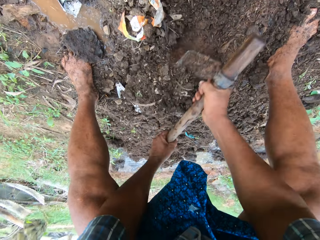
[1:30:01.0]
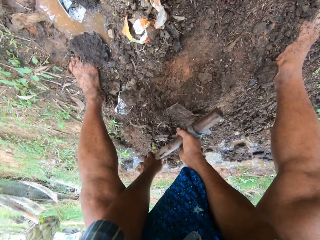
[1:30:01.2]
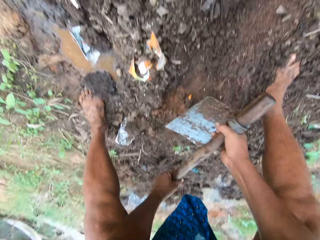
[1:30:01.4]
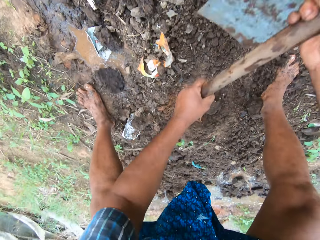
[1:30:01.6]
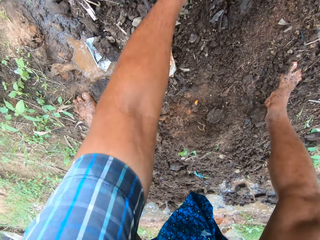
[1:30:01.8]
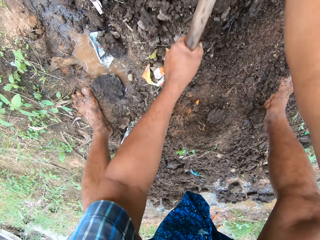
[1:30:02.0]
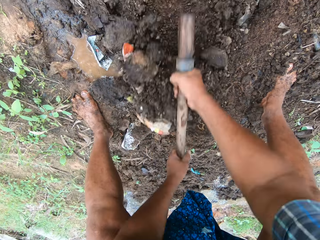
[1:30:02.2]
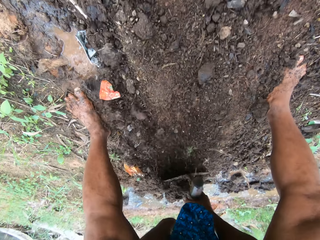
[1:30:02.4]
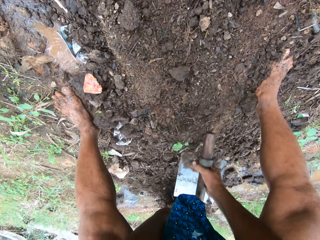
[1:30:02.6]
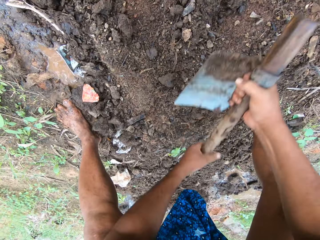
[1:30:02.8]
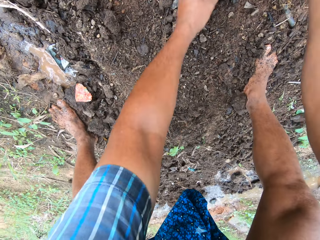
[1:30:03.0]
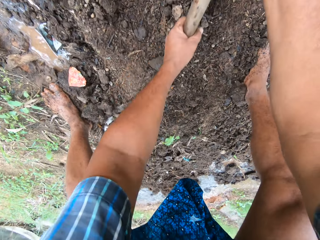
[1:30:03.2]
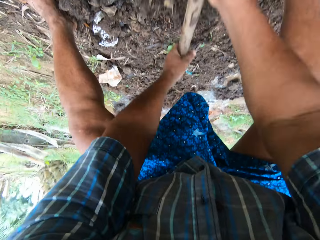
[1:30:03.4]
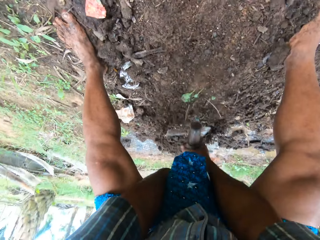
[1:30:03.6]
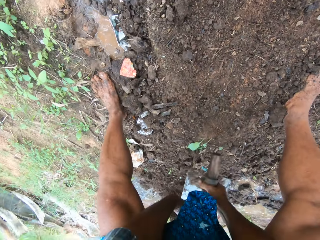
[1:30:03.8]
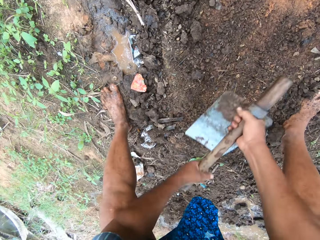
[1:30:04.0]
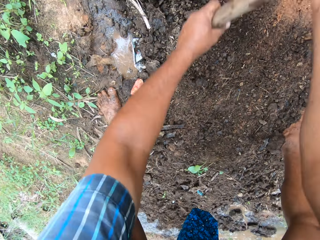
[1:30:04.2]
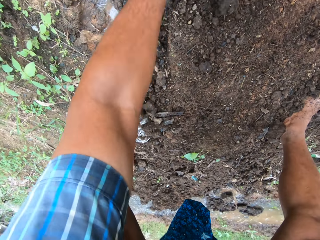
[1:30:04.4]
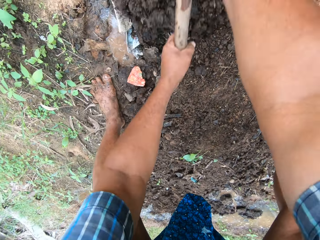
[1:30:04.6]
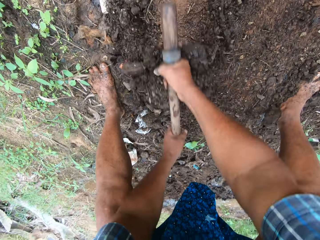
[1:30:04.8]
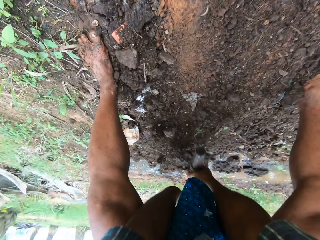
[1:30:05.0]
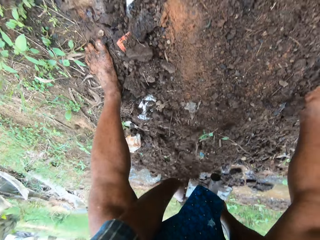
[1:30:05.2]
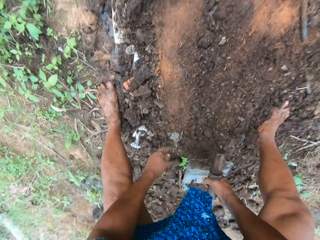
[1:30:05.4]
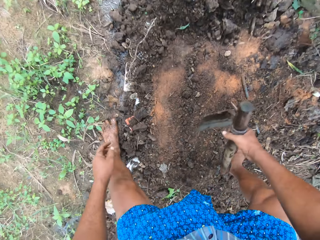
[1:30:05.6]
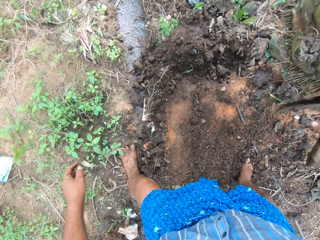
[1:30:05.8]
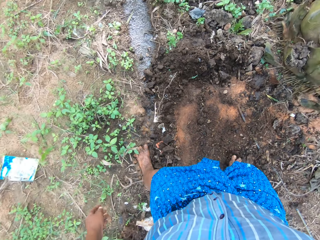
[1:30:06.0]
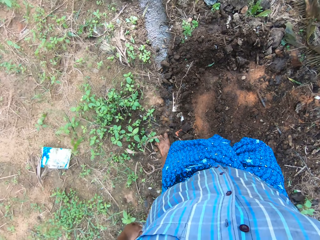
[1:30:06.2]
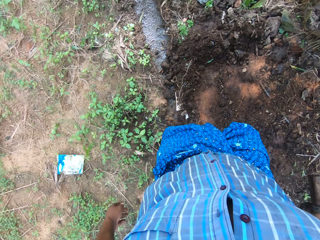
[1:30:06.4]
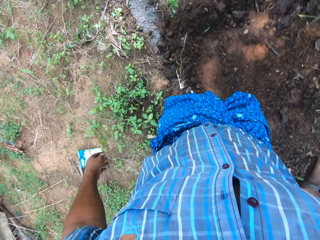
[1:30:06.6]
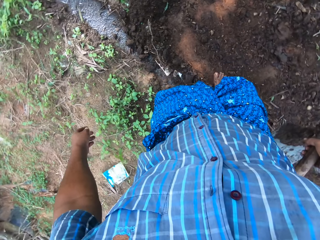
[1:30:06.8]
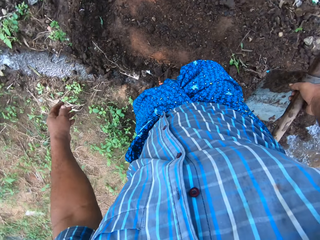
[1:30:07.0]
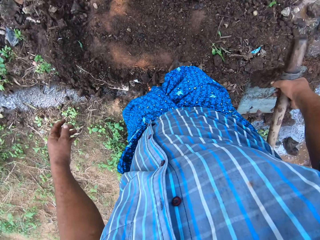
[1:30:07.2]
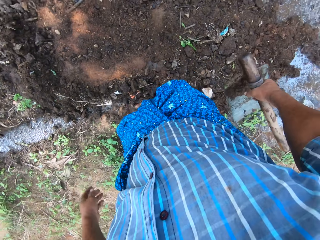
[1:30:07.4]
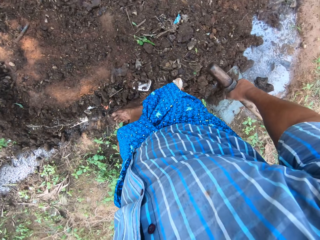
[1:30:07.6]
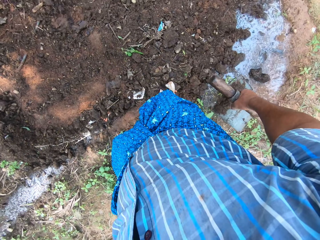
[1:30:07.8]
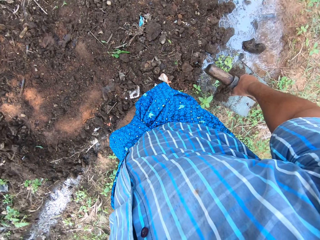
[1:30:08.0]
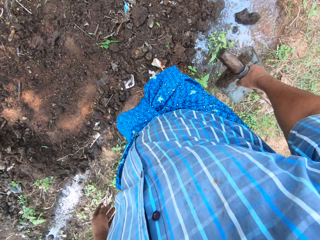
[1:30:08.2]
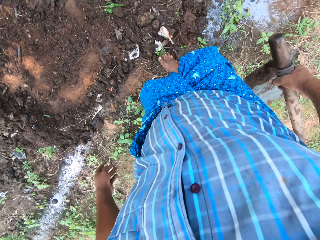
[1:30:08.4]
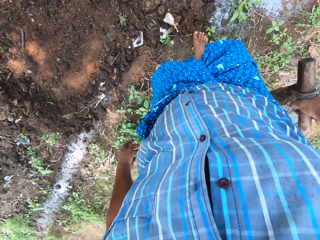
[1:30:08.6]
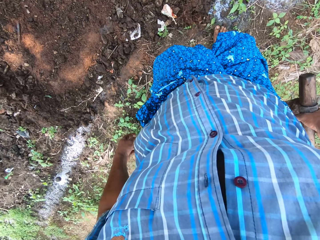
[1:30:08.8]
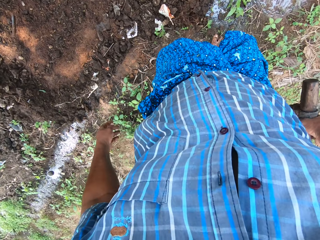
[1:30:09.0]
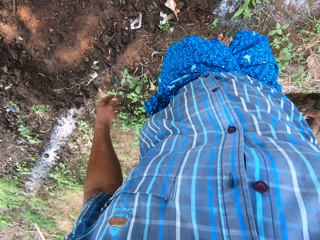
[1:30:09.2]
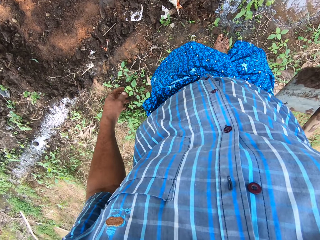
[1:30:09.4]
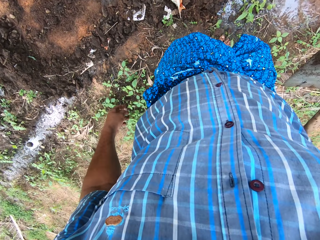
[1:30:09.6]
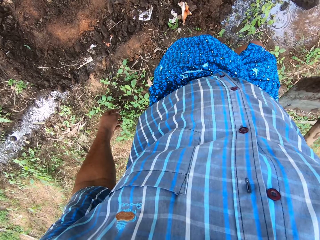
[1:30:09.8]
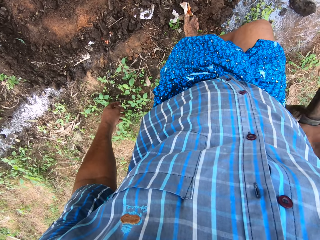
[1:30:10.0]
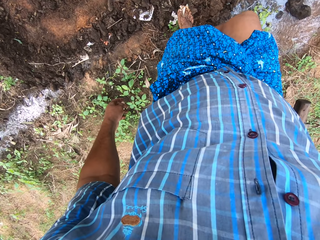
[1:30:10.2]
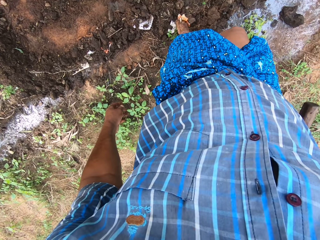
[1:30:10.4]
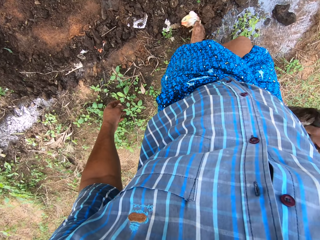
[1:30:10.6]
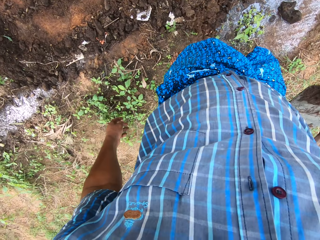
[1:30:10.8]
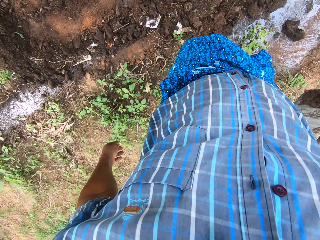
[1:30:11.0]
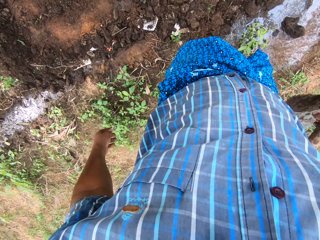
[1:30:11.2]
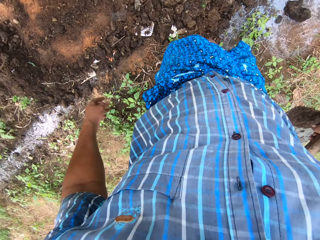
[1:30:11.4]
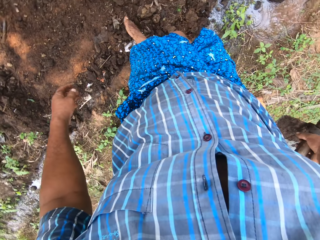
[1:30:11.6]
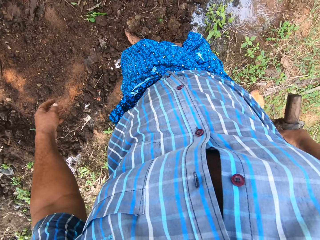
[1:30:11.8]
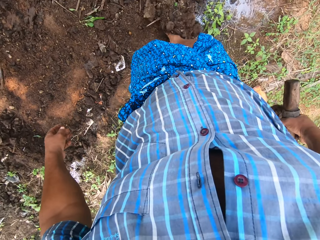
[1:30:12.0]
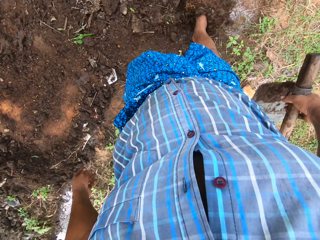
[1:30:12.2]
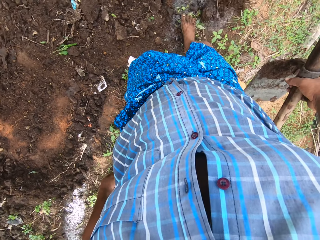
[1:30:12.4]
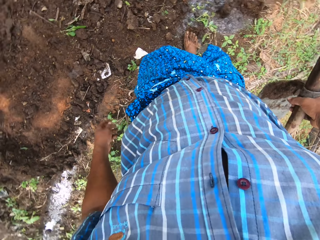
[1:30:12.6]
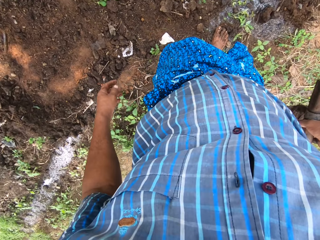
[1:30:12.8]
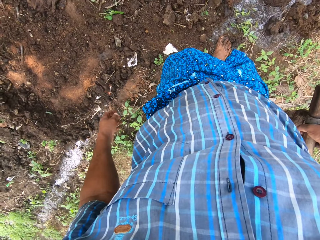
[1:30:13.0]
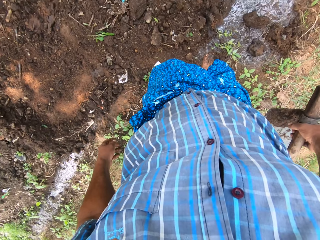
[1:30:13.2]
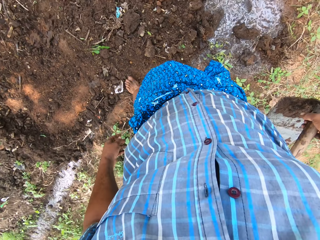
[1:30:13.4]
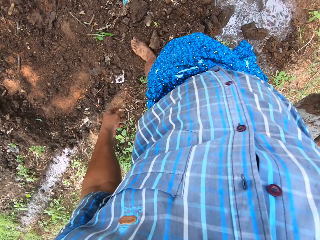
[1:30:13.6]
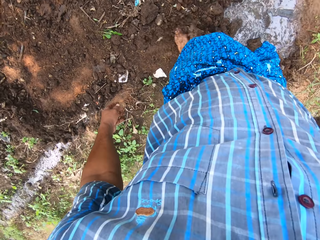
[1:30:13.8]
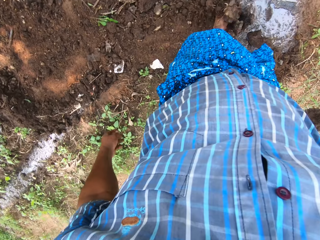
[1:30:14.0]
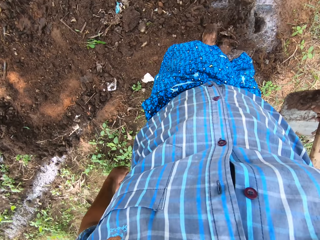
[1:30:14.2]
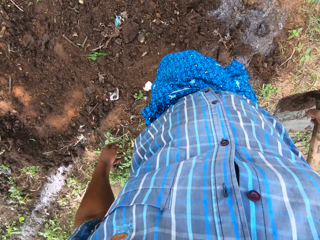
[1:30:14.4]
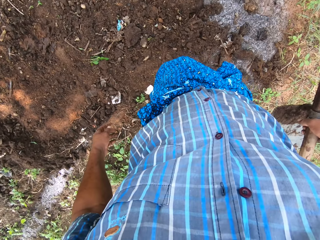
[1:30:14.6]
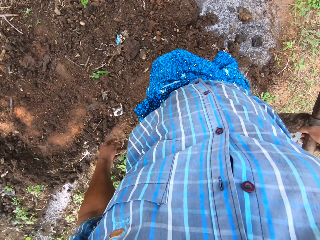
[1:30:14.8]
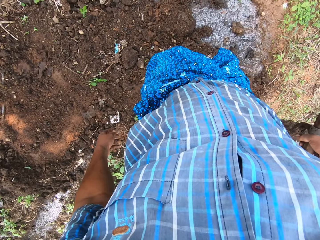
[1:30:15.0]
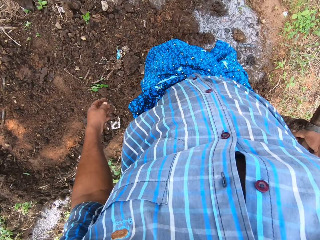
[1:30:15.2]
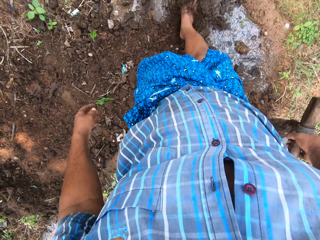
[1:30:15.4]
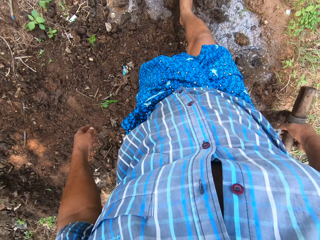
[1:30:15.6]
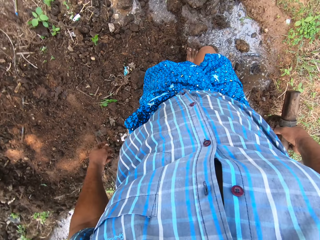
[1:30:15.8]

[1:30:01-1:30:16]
The camera wearer looks around the field work area. He picks dirt from the sand with his right leg. He throws the dirt on the field. He pushes sand to the field stream with his legs.

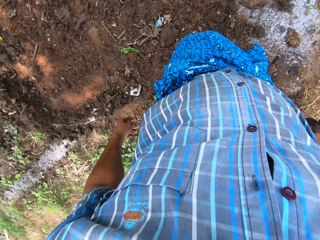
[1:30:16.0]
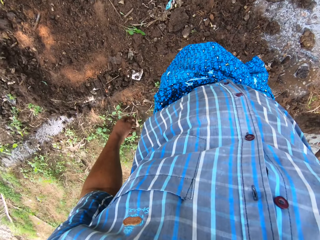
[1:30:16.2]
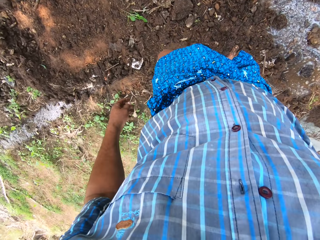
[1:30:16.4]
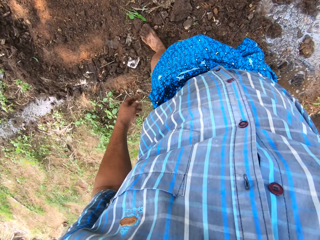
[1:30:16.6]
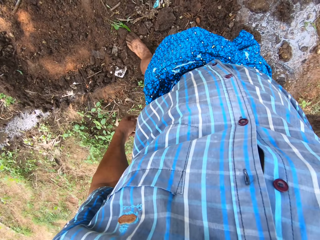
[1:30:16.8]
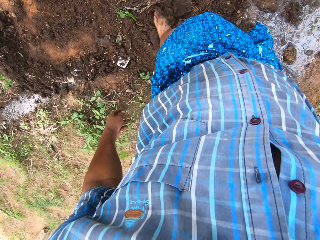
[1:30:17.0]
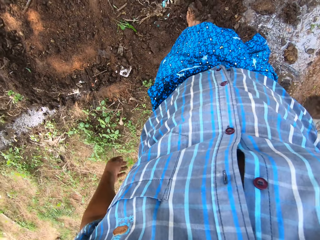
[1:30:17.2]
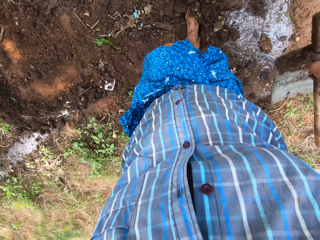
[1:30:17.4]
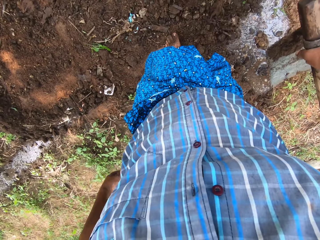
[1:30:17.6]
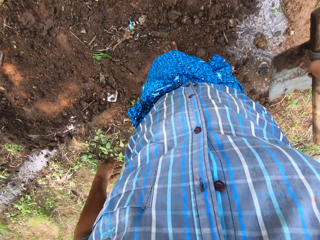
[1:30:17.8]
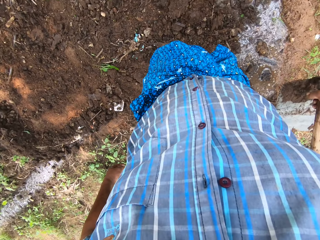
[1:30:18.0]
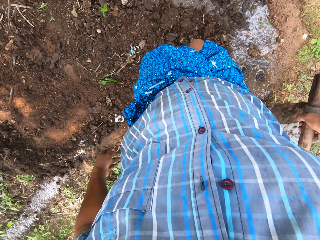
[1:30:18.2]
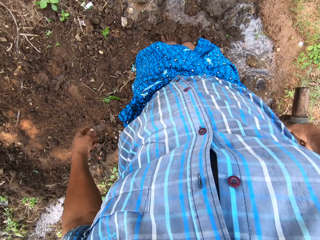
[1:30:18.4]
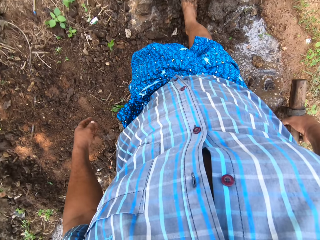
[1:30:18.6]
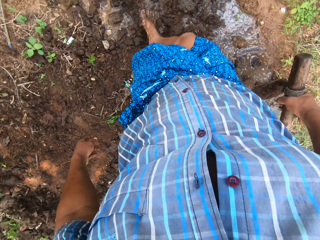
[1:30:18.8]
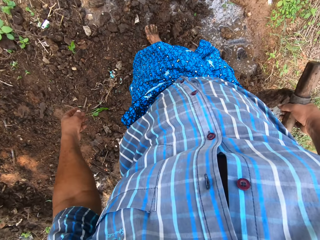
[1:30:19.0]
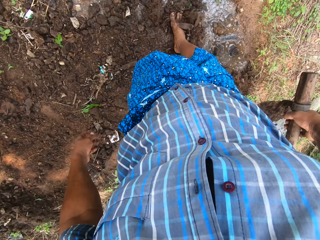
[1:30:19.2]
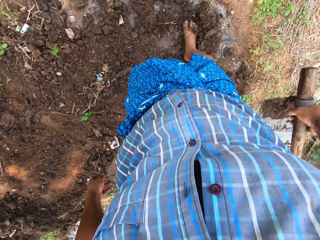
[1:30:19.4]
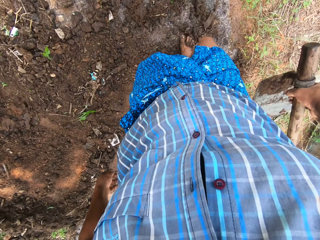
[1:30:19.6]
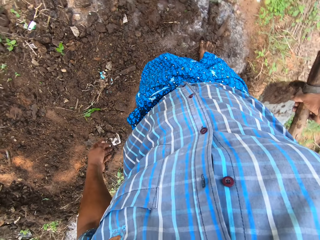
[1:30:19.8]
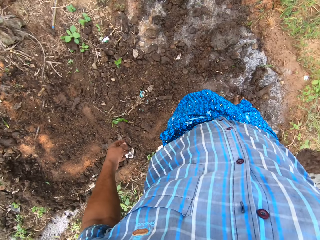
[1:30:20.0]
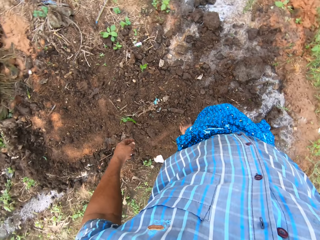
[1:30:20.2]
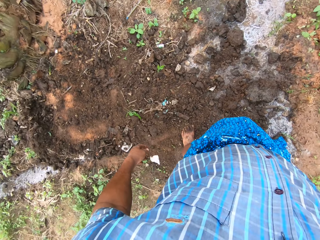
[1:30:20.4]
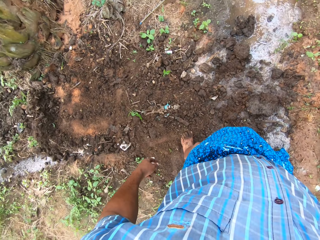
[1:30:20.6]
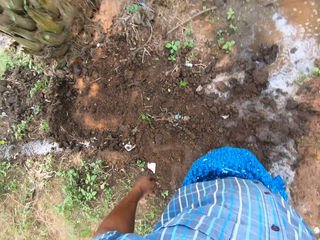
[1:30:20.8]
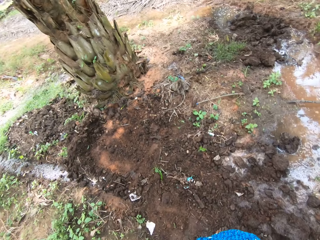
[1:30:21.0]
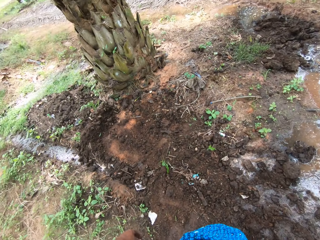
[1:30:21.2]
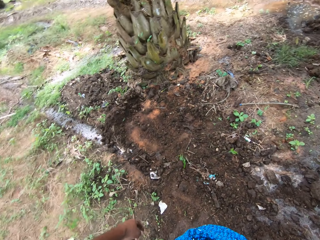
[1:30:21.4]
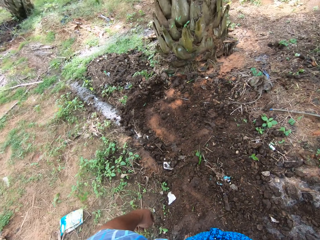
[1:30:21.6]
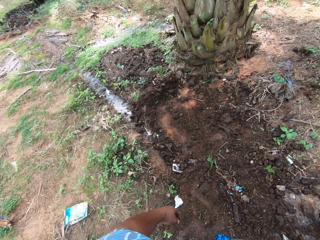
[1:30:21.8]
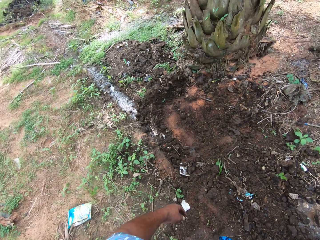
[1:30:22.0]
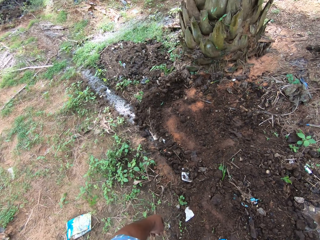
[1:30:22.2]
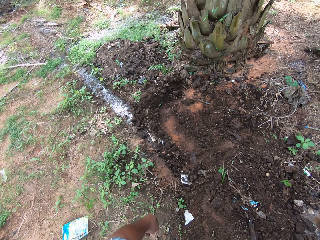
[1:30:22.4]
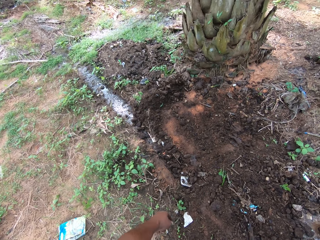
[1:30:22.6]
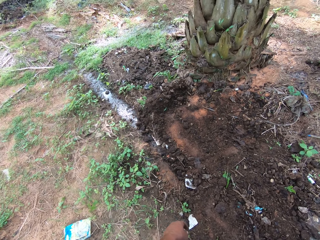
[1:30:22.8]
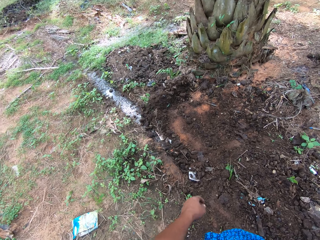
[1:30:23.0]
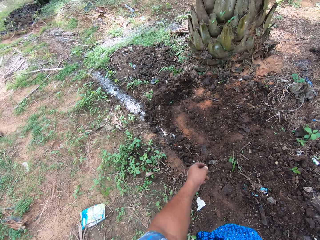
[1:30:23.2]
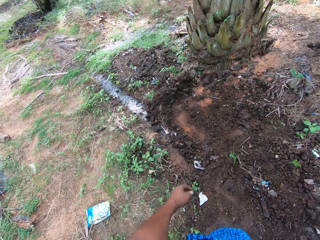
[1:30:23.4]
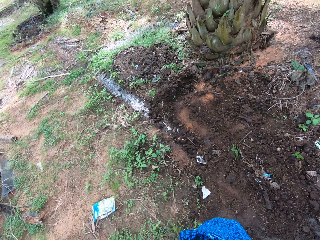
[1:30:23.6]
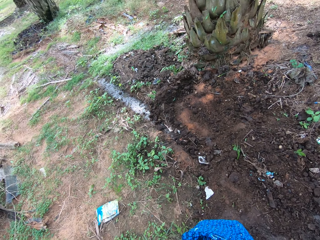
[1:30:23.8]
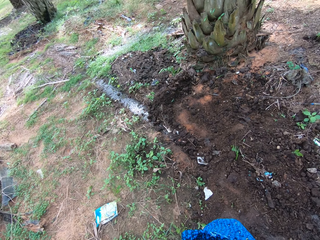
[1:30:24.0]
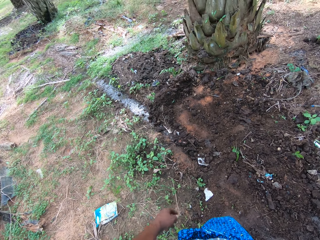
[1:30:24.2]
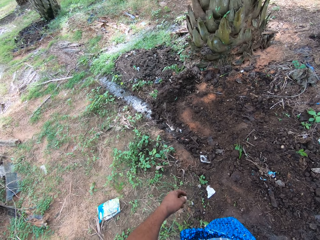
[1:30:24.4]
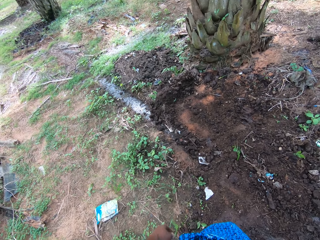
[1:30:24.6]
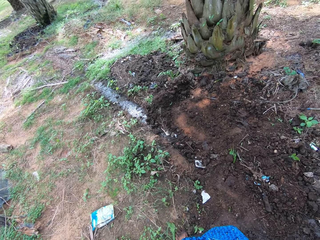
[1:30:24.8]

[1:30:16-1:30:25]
The camera wearer looks around the field work area.
